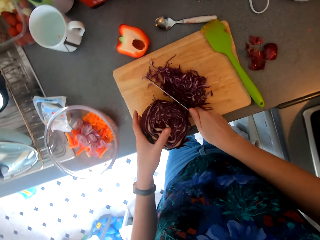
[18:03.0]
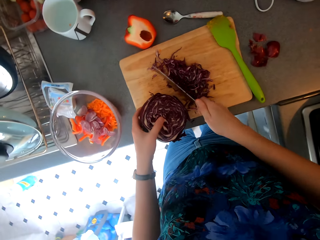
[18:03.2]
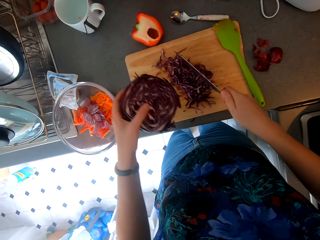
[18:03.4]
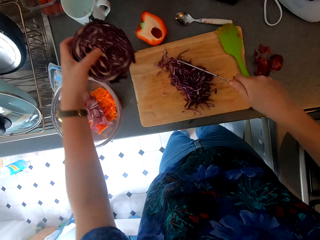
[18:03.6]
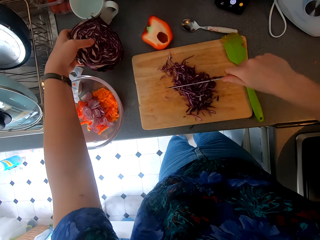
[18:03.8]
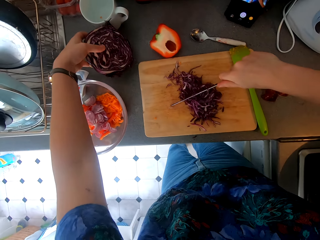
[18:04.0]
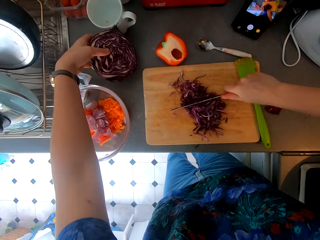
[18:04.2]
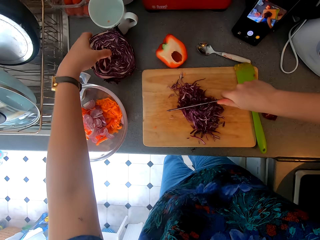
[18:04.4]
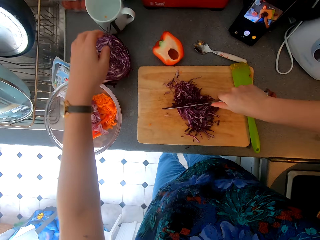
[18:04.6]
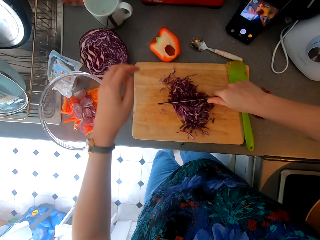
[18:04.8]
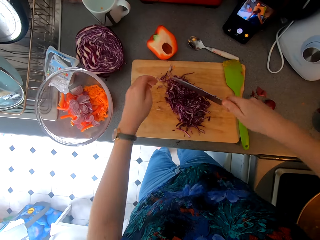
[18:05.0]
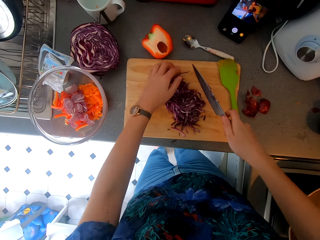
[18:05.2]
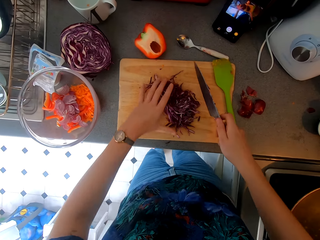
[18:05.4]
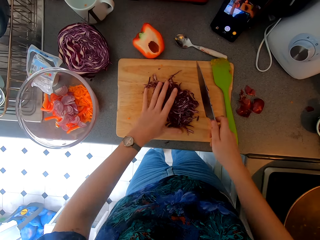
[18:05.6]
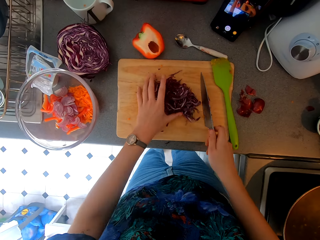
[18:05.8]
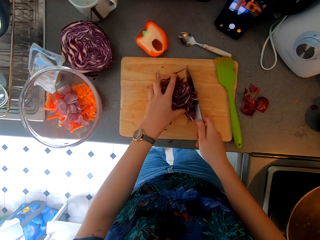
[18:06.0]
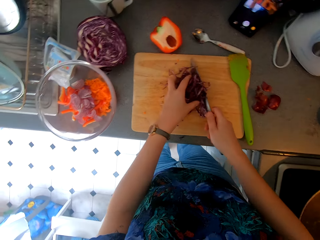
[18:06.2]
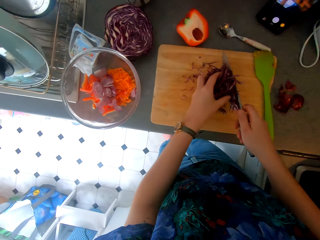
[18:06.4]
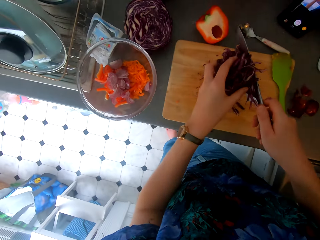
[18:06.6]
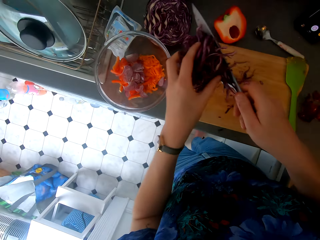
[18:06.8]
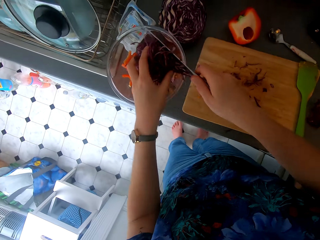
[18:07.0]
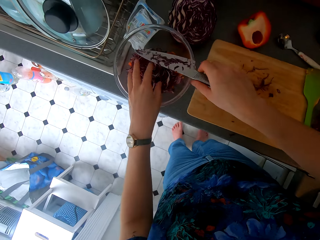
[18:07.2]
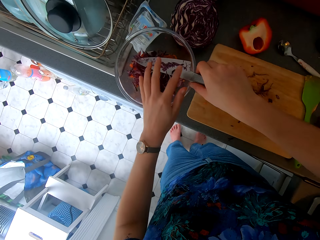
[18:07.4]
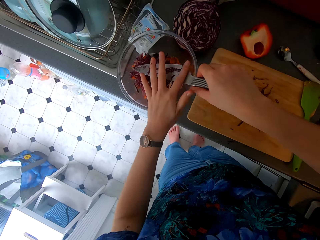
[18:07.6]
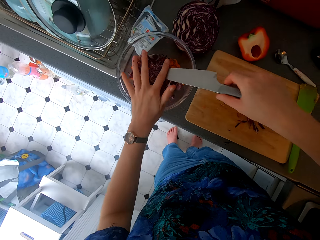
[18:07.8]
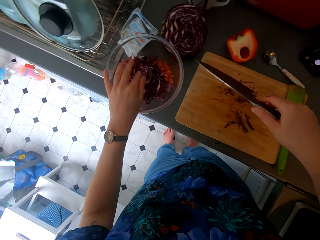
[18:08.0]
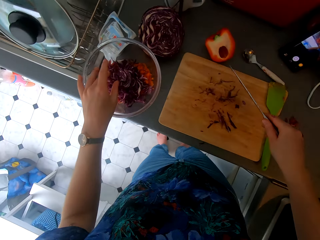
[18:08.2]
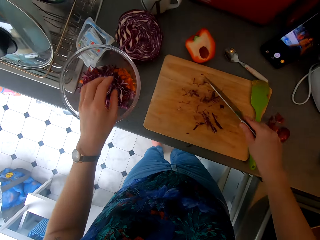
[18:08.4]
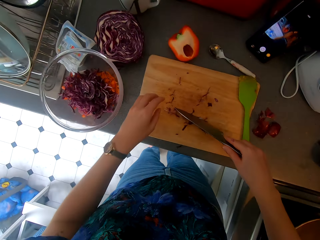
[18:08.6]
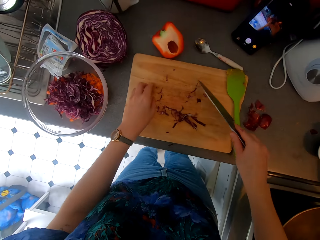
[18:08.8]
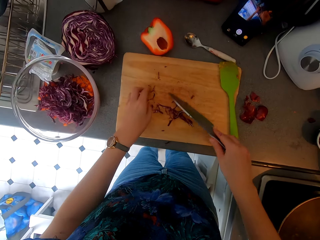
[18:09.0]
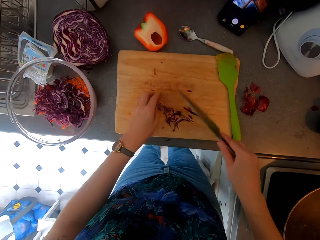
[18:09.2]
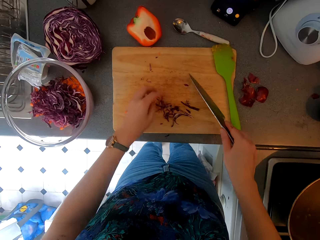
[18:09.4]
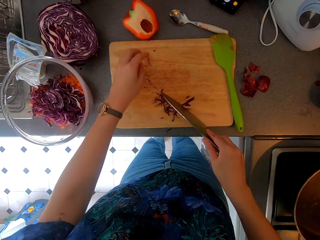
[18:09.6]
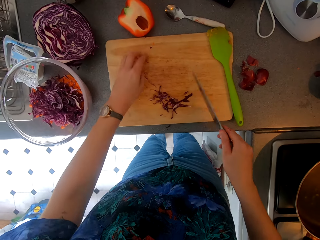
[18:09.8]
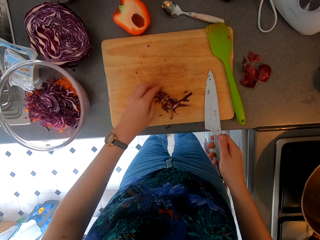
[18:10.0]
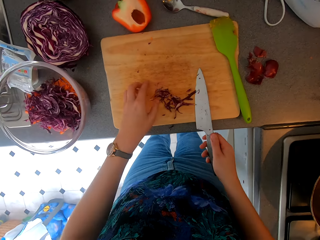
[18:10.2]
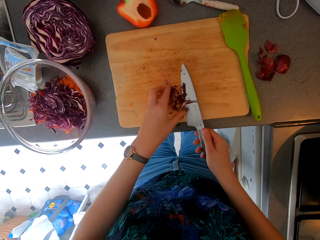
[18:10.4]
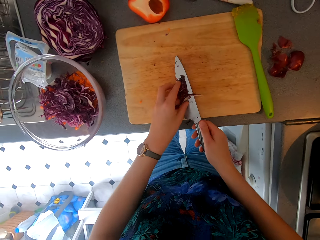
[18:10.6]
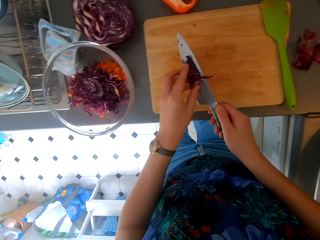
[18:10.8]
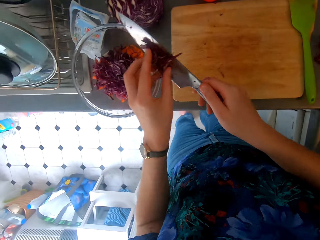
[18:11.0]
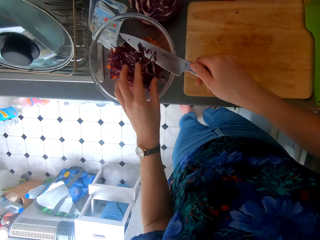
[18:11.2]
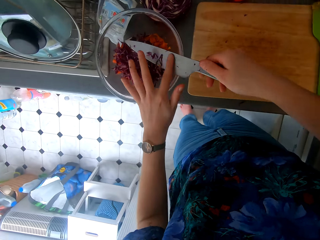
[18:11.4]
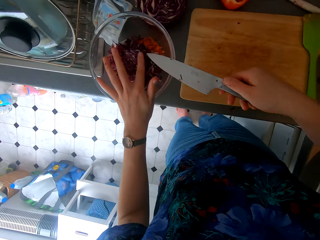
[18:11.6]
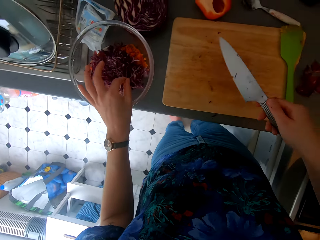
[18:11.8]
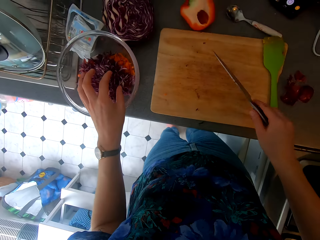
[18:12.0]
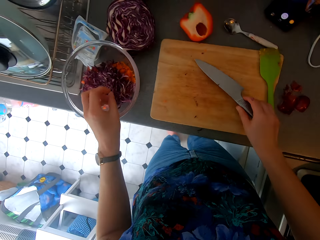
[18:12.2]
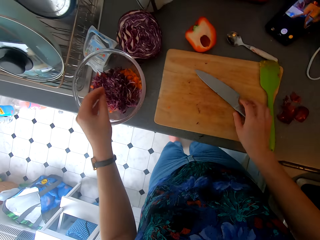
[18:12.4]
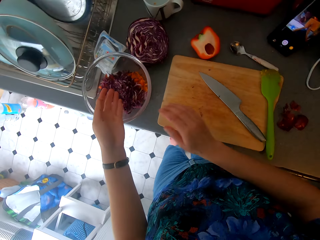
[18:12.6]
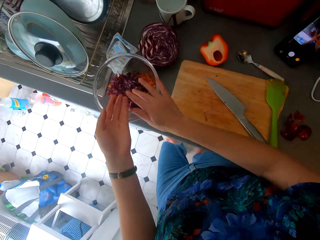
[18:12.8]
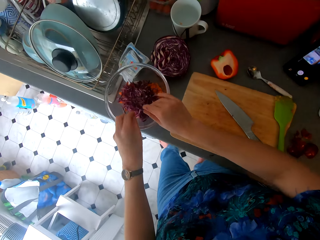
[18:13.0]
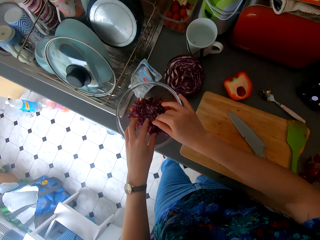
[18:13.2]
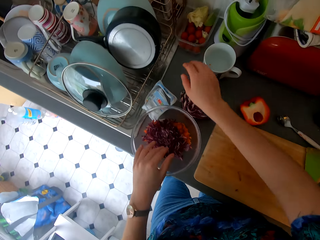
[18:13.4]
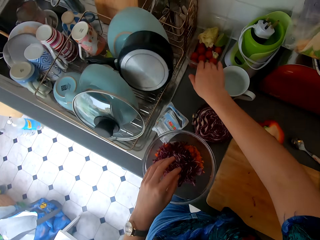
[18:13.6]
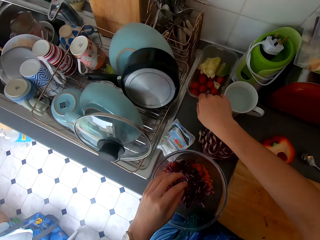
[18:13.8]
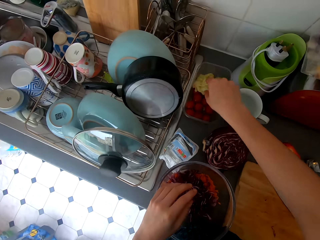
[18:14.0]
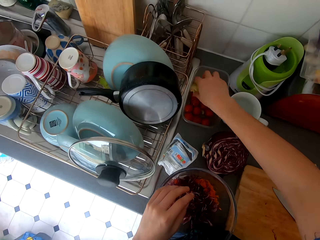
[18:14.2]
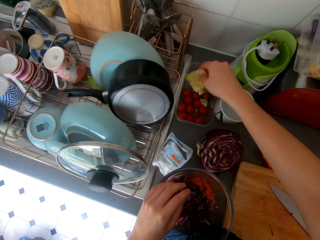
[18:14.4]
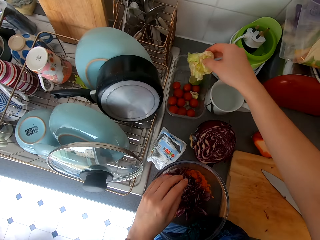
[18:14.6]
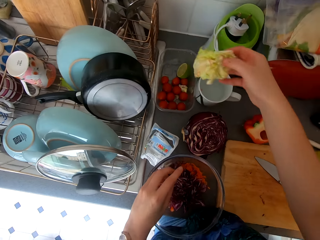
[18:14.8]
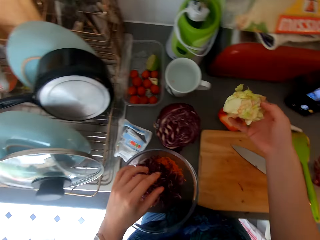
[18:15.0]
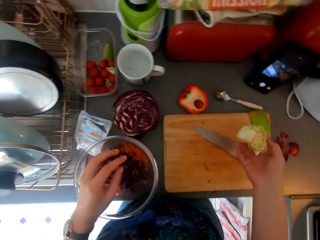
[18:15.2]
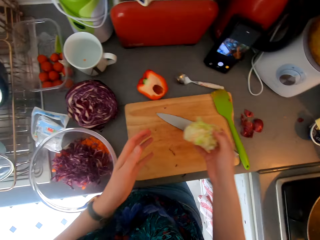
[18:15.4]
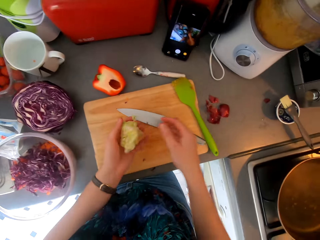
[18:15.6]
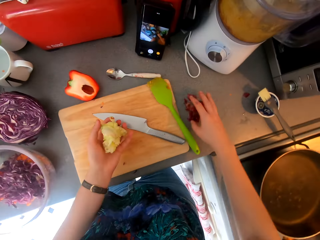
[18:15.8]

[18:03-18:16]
The camera wearer places the cabbage on the countertop. They collect the cabbage. They put the cabbage in the bowl. They collect the cabbage. They put the cabbage in the bowl. They place the knife on the chopping board. They pick up the cabbage from the dish.

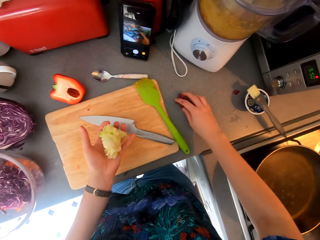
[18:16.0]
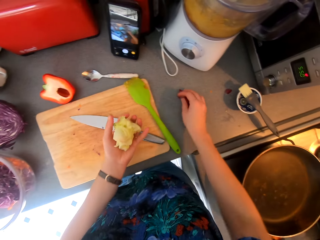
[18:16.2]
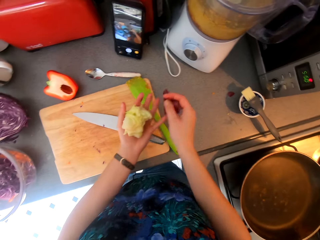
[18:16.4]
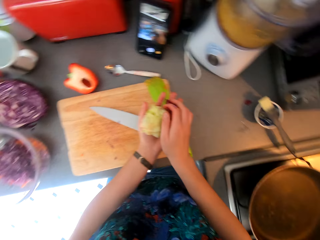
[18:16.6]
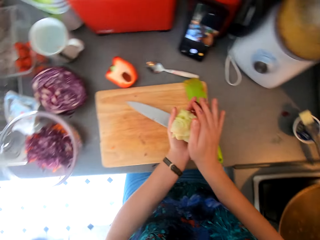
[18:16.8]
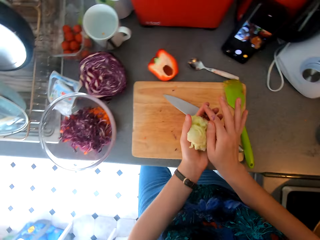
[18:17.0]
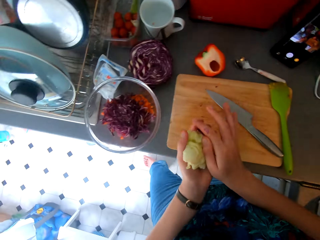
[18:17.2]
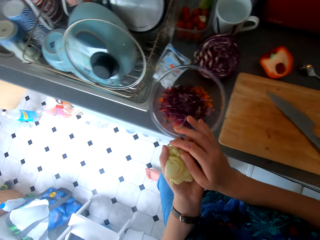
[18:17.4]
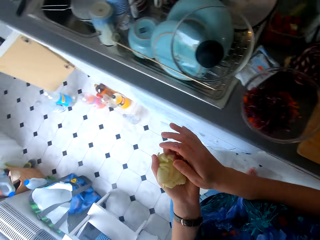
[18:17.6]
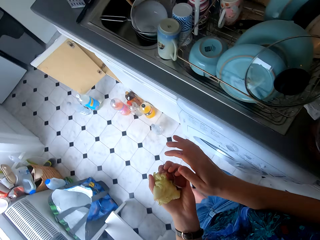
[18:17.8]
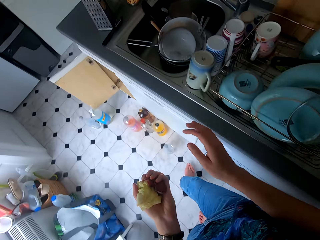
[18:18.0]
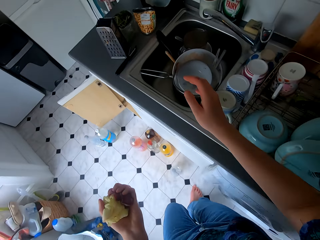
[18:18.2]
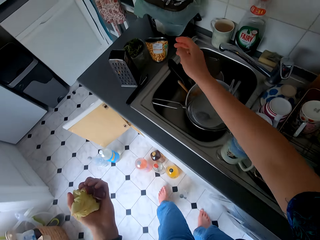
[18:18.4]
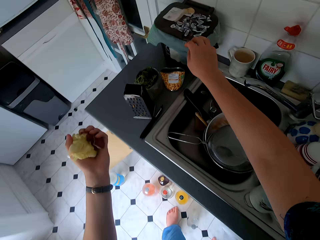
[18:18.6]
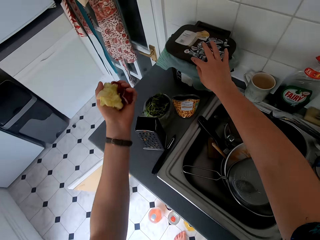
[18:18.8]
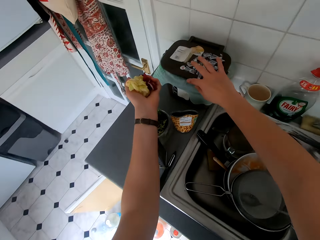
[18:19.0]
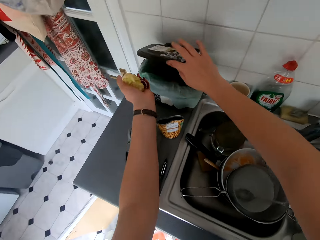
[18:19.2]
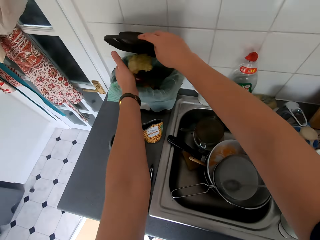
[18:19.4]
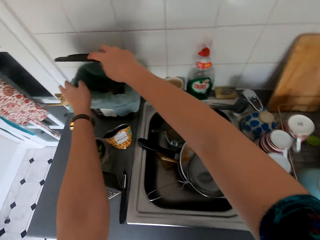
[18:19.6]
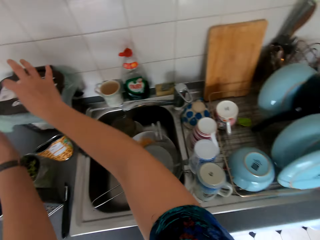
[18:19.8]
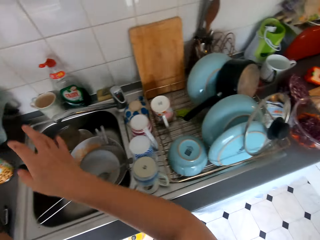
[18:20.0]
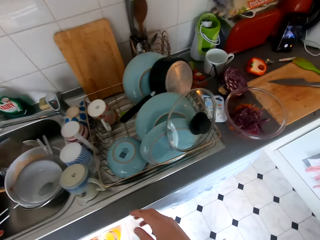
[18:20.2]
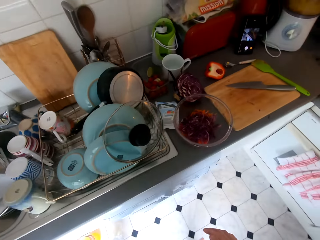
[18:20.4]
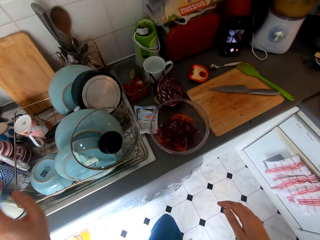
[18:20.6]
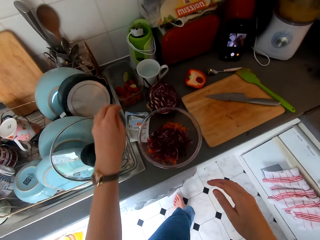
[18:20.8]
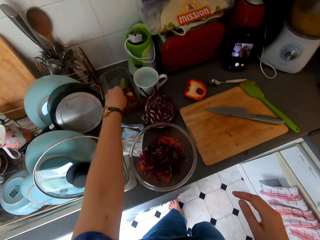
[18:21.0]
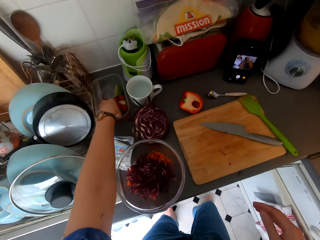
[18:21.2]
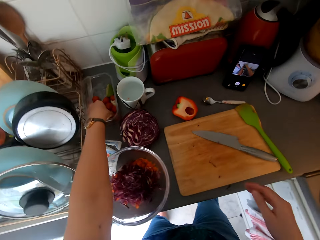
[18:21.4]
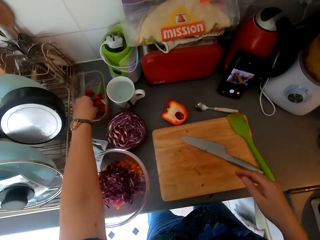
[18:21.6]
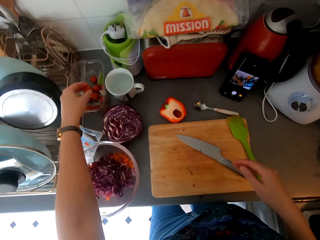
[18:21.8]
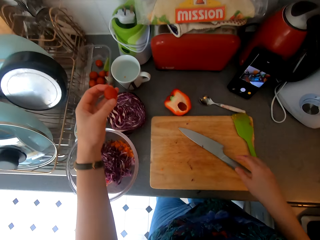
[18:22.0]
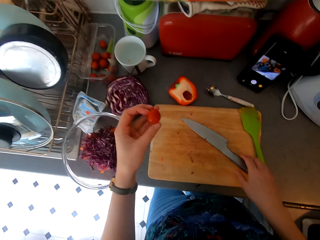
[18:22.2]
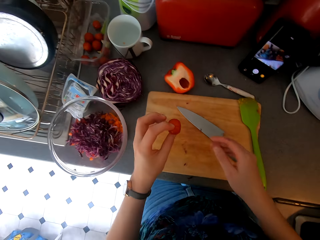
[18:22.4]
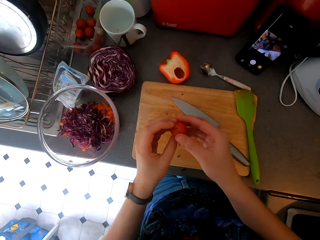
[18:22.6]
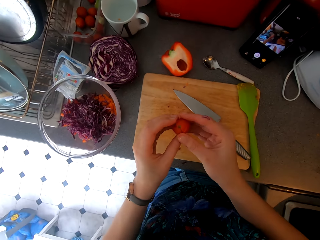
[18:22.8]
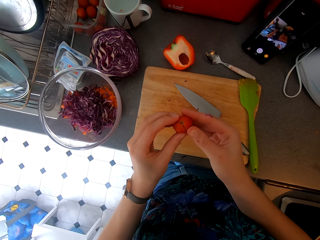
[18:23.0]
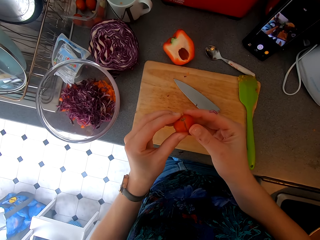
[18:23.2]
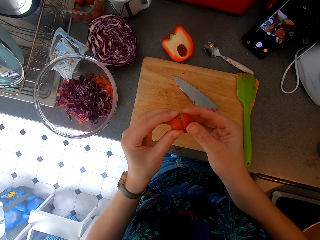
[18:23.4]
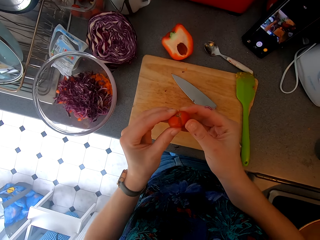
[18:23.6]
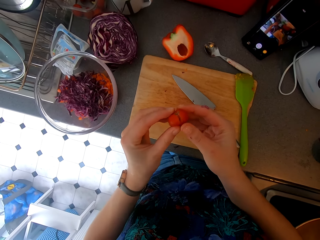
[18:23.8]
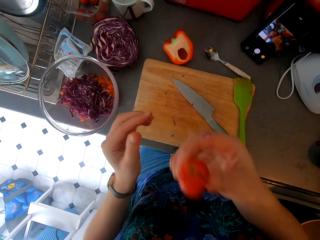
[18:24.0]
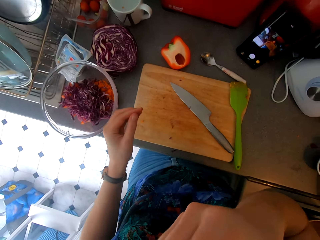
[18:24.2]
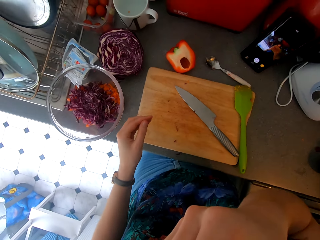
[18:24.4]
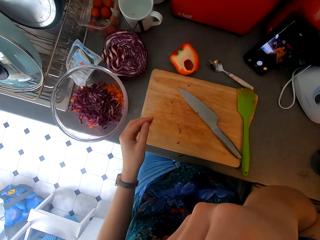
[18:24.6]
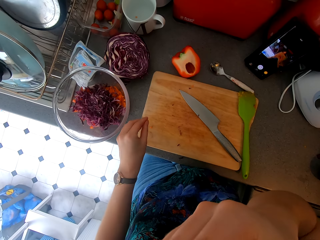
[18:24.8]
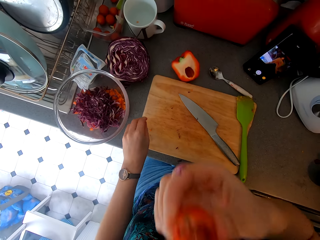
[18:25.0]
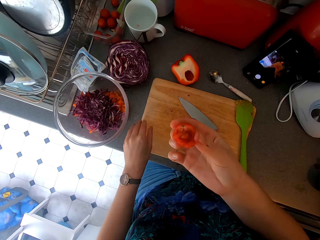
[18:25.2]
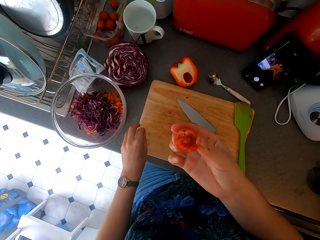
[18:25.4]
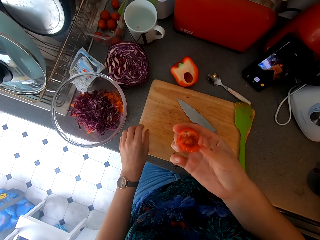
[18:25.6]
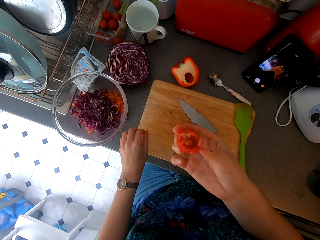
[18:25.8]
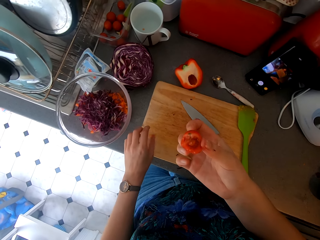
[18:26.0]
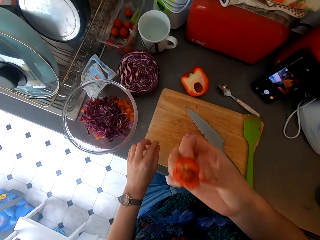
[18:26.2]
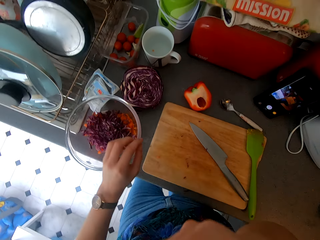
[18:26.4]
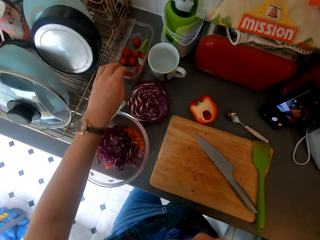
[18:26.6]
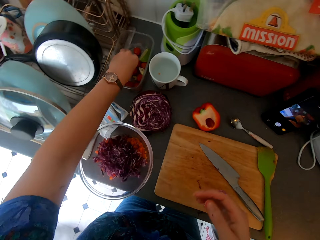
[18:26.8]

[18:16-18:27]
The camera wearer picks up onion peels from the table. They move towards the dustbin. They open the bin. They throw the dirt in the dustbin. They close the dustbin. They move towards the countertop. They pick up a tomato from the dish. They hold the tomato. They eat the tomato.
